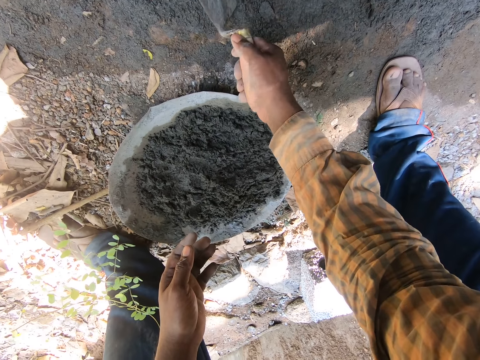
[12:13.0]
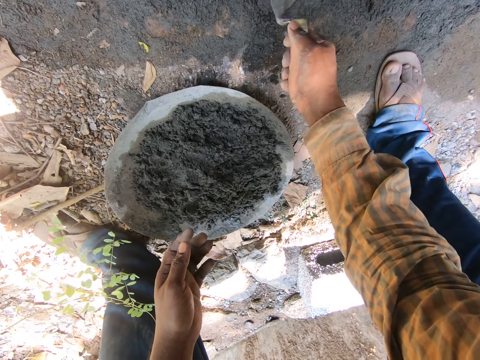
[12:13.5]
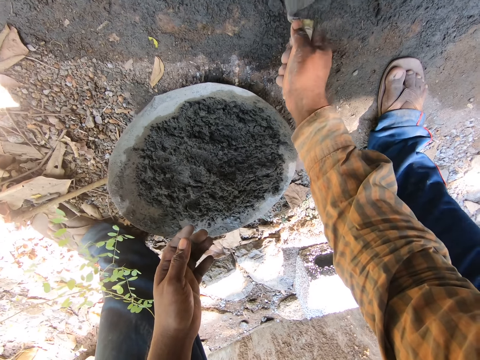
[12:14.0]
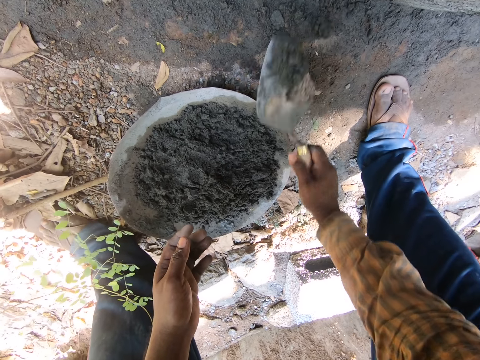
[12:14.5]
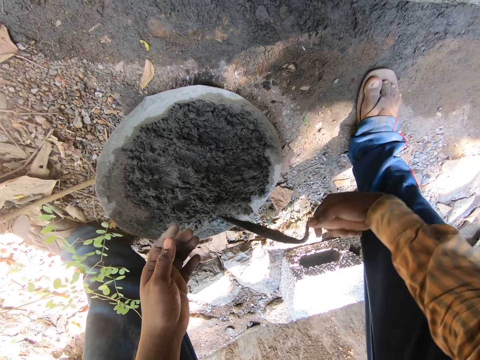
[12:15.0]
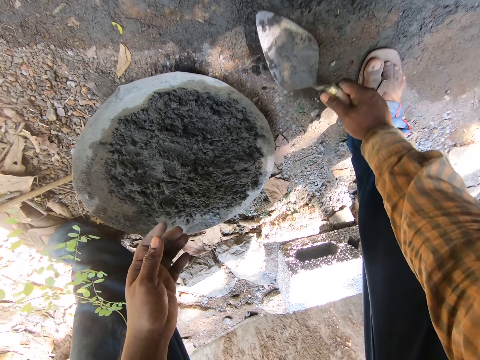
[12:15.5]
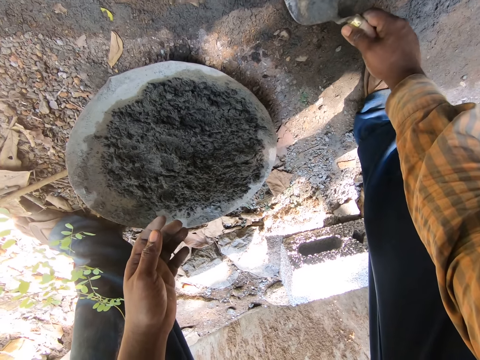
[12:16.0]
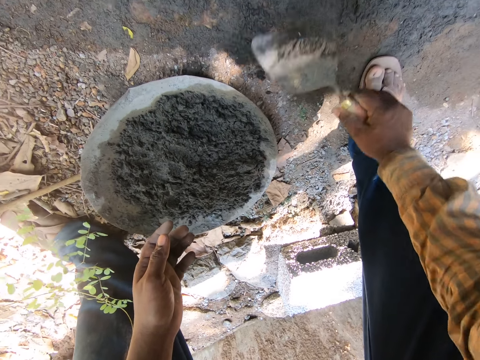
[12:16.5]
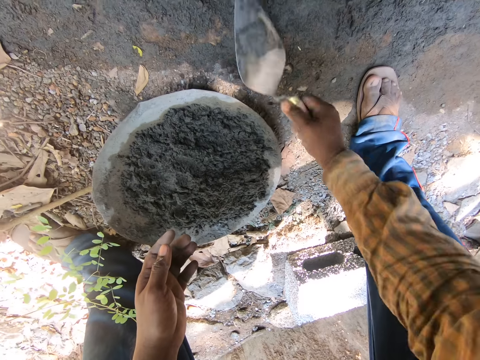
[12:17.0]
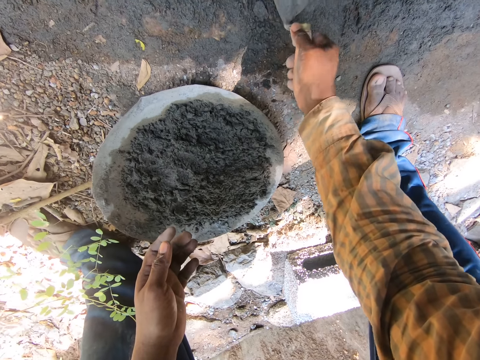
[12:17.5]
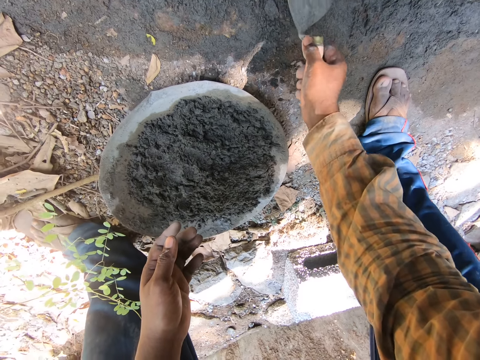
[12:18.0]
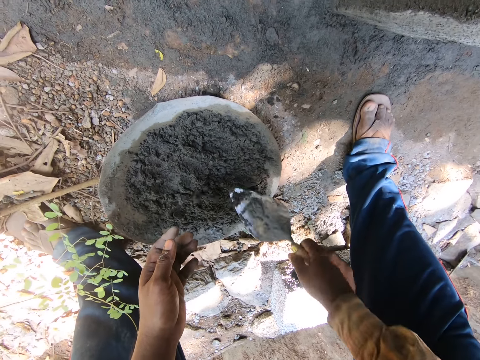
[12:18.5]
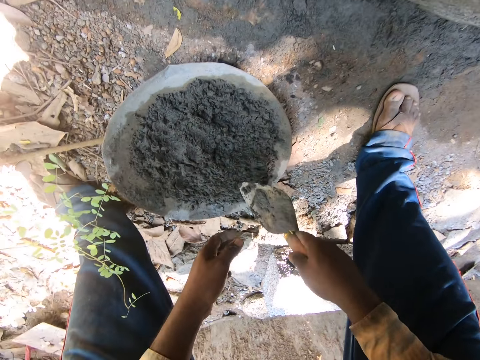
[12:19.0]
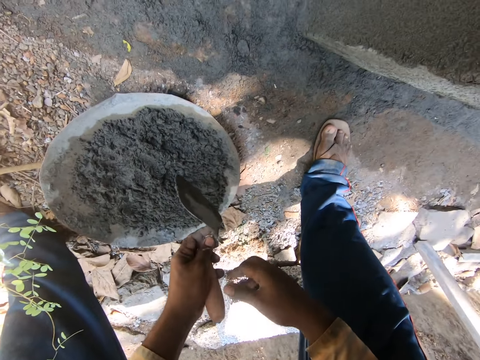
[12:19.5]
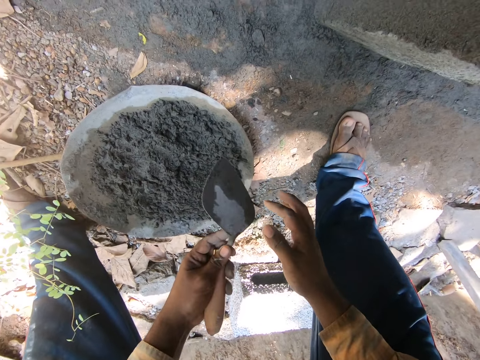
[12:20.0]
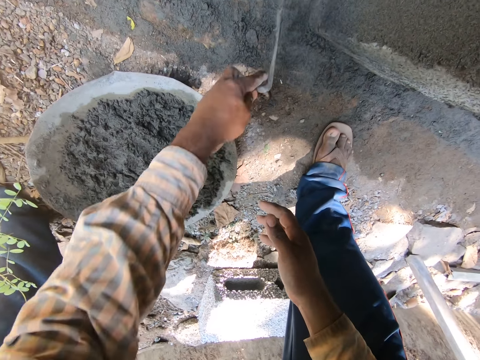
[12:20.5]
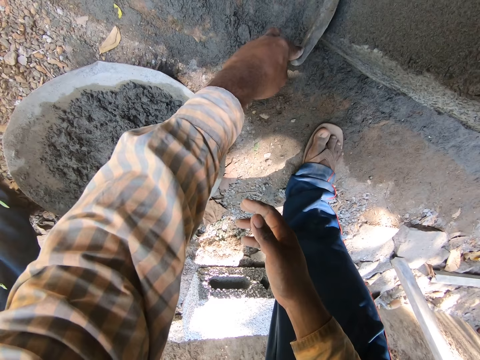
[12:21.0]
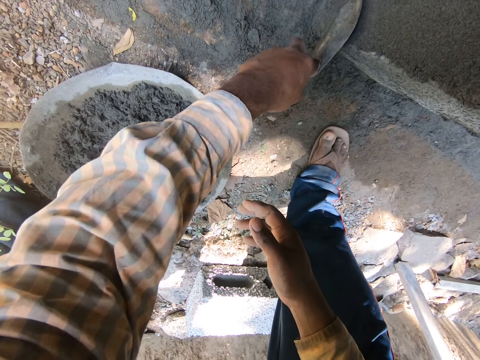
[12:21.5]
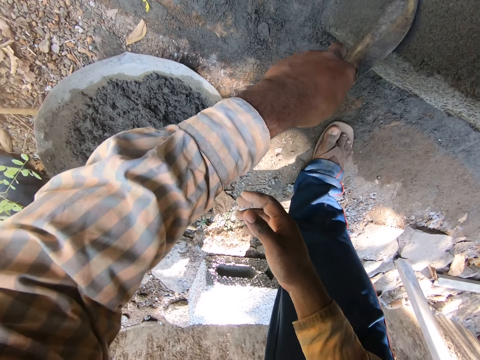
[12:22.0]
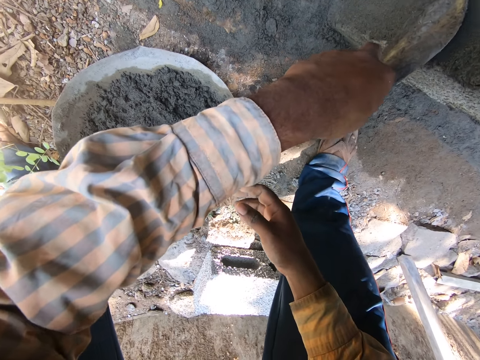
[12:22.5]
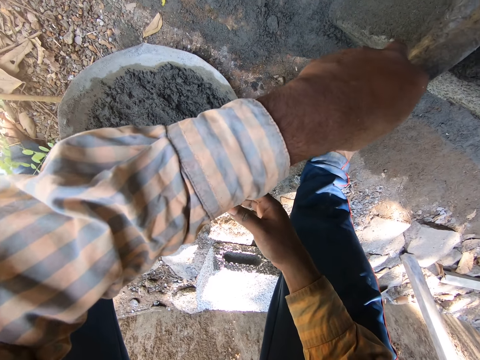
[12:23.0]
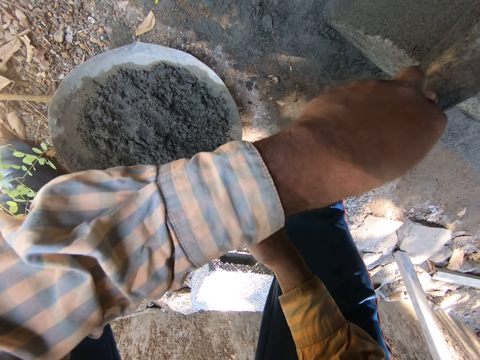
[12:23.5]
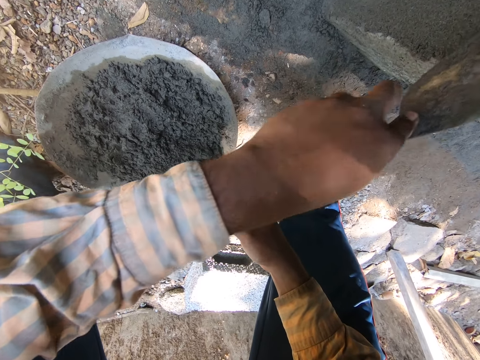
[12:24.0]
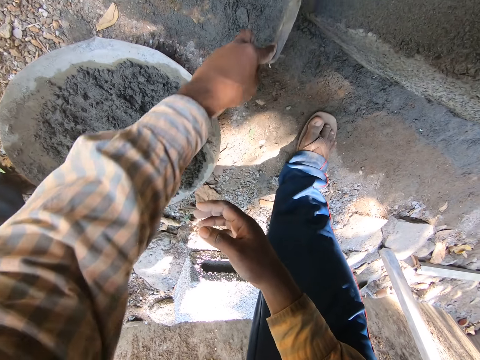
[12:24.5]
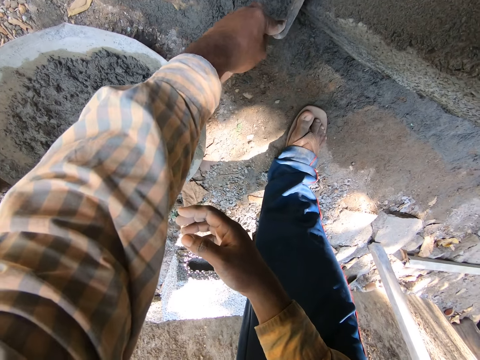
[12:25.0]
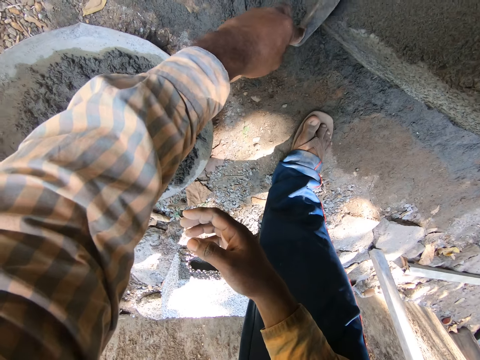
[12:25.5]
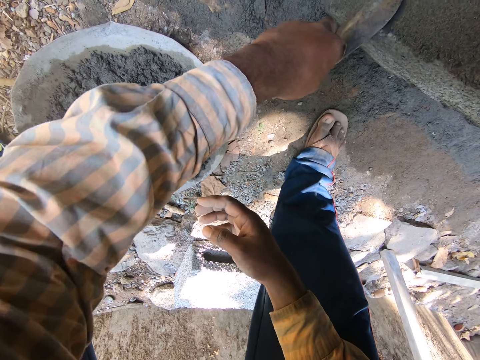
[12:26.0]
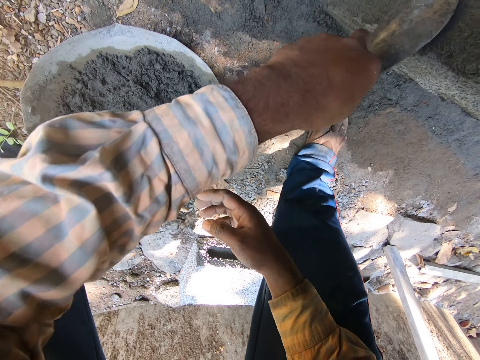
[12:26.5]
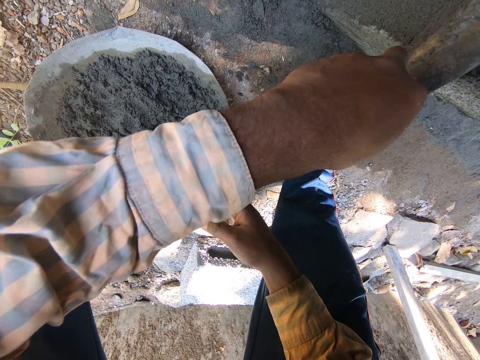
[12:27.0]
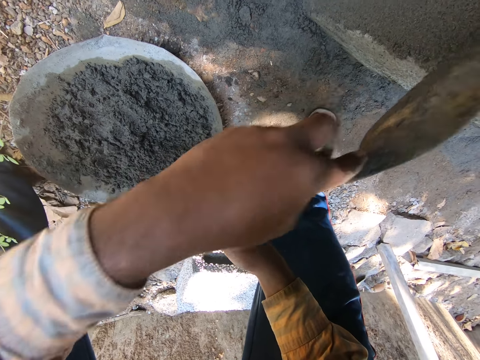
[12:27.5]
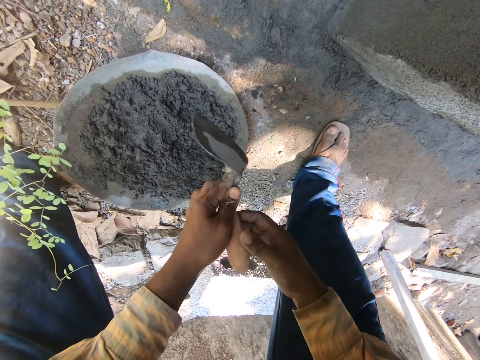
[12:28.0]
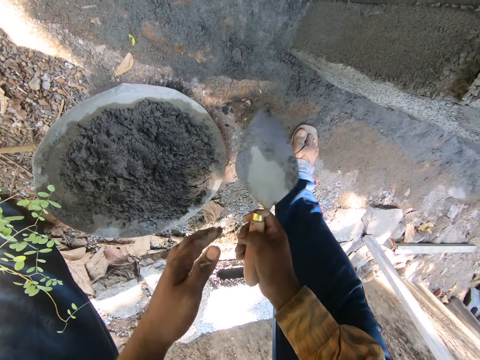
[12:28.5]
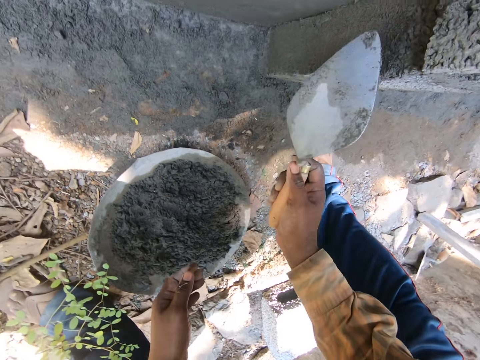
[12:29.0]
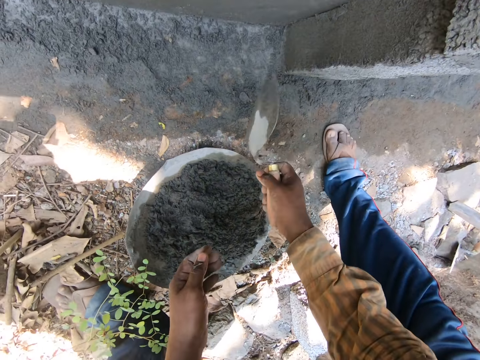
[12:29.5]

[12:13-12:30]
The camera wearer pours concrete into a basin with a trowel. They scoop the concrete with the trowel from the ground. They pour the concrete into the basin with the trowel. They scoop the concrete with the trowel from the ground. They pour the concrete into the basin with the trowel. They switch the trowel to the other hand. They apply the concrete on a wall with the trowel. They level the concrete on the wall with the trowel. They switch the trowel to the other hand.

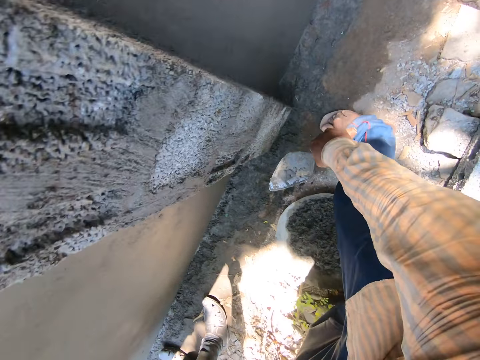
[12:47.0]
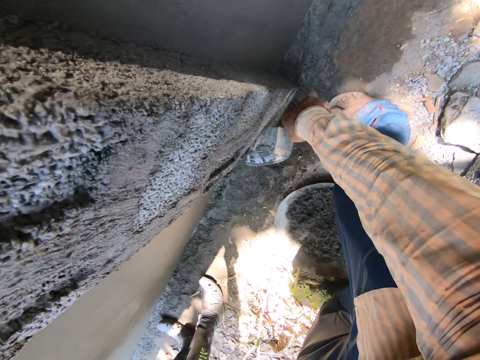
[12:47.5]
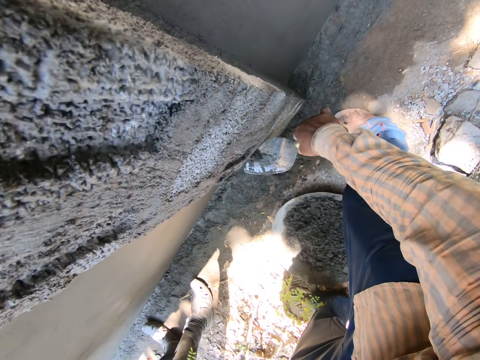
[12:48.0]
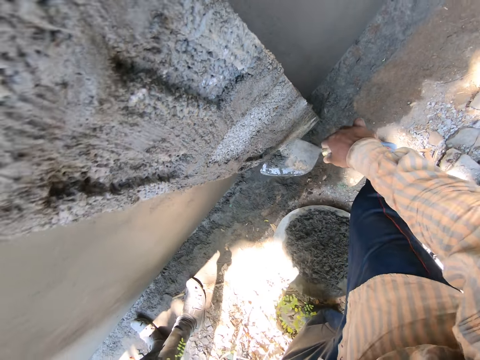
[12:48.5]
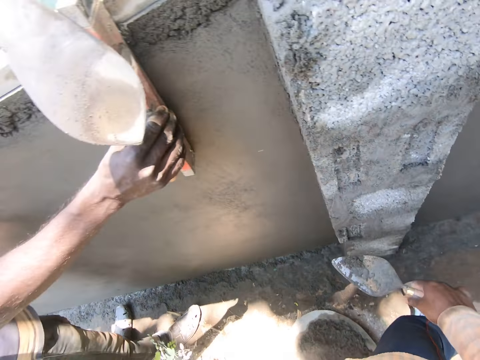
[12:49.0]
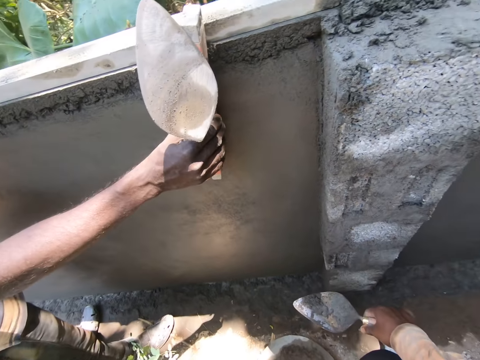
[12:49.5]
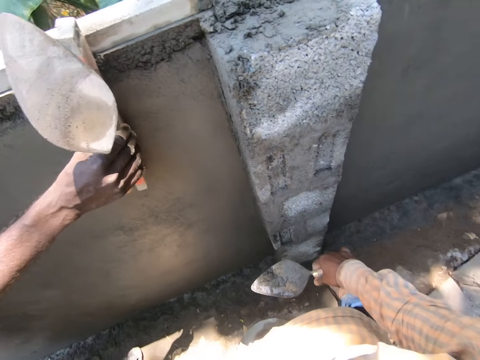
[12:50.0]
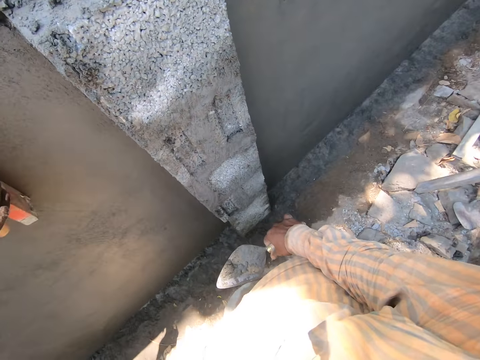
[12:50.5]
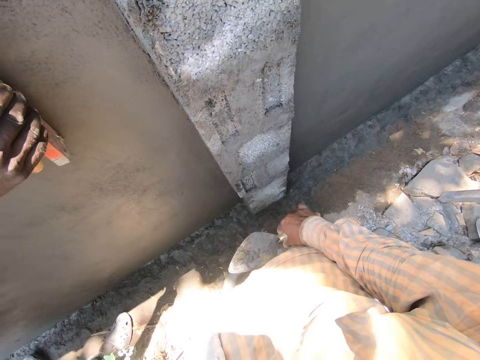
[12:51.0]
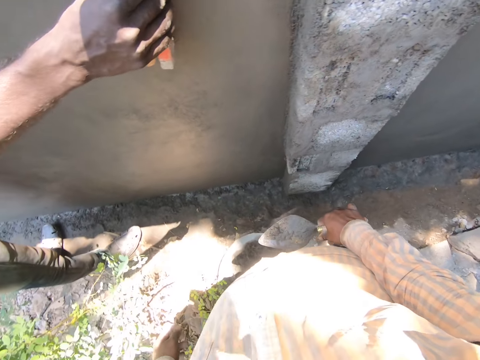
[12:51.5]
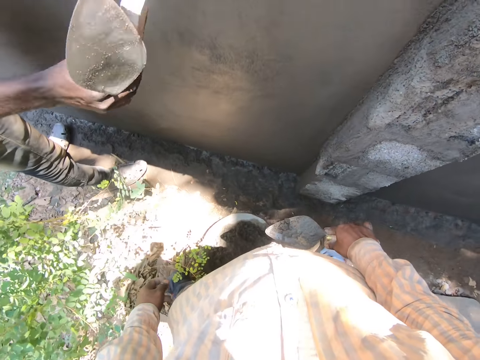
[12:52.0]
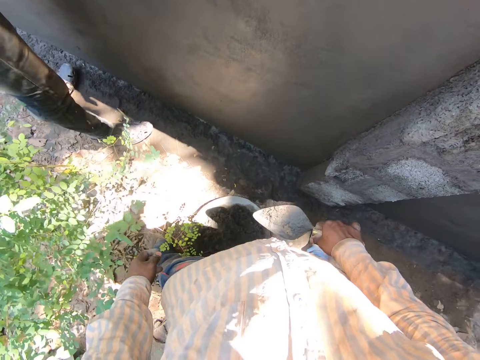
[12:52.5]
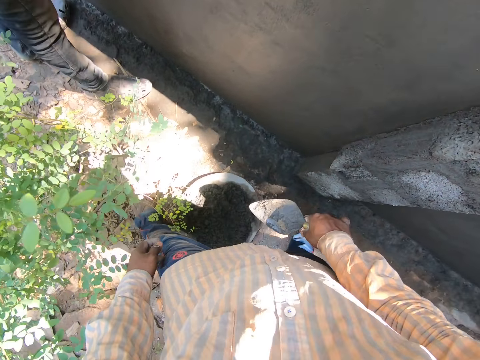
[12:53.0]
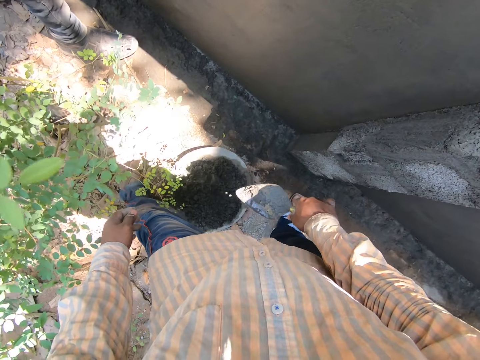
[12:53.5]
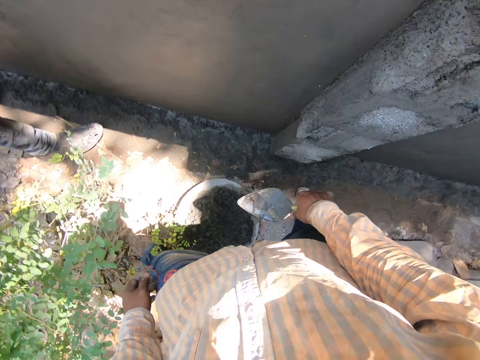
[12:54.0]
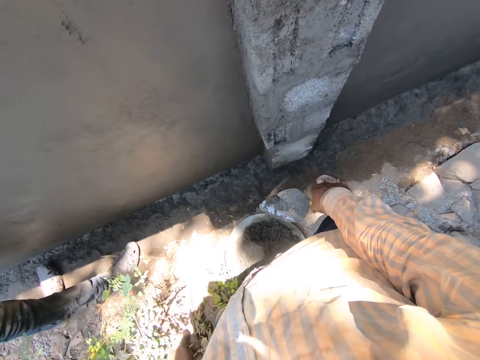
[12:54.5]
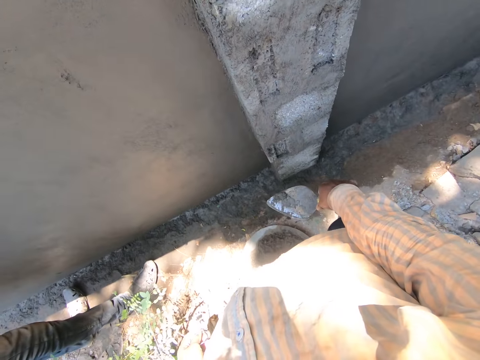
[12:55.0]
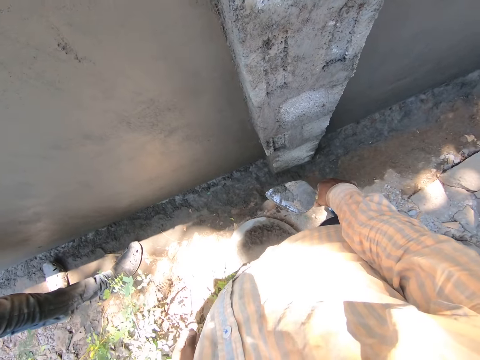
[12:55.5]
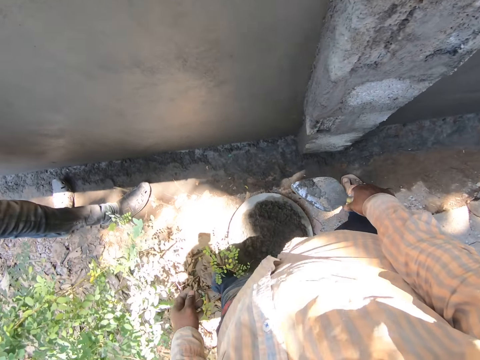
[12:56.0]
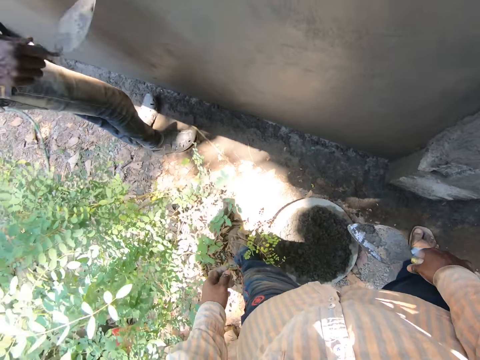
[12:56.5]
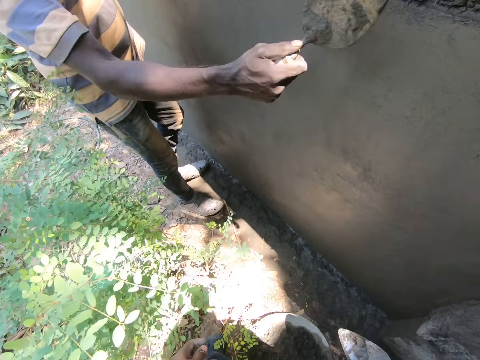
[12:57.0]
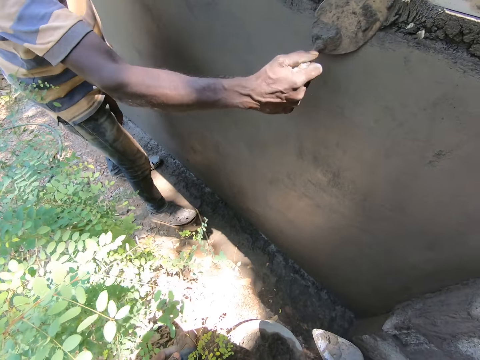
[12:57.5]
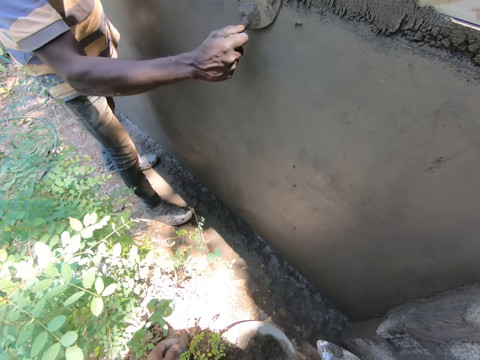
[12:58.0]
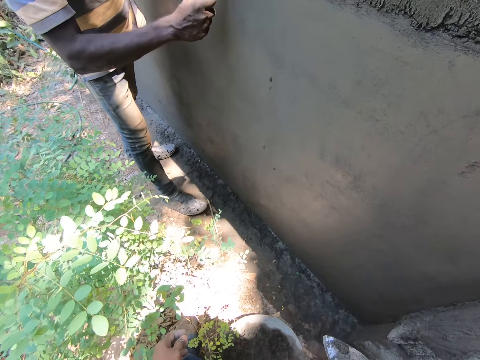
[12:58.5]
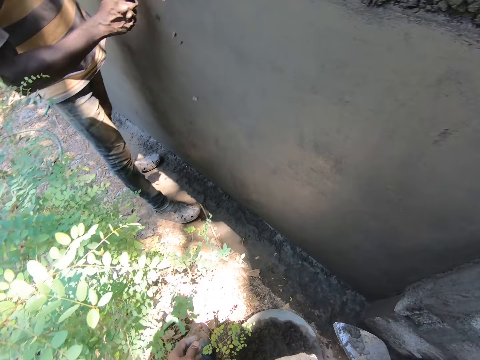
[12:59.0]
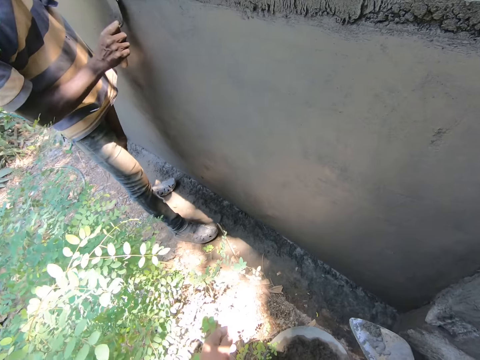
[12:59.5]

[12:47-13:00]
The camera wearer collects concrete on a wall with a trowel. They remove excess concrete with the trowel. A man holds a wood on the wall. The camera wearer interacts with the man. They shake the trowel and look at the wall. The man applies the concrete on the wall with a trowel. He levels the concrete on the wall with the trowel.
